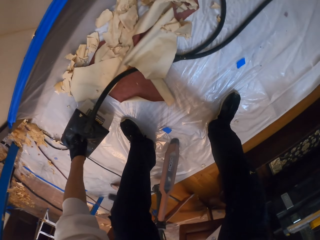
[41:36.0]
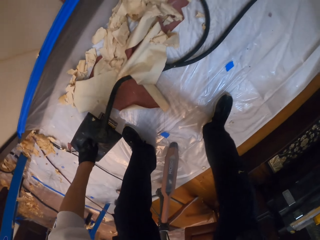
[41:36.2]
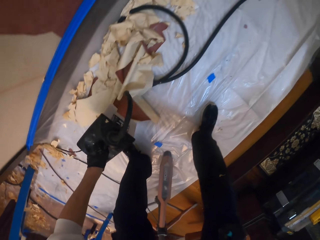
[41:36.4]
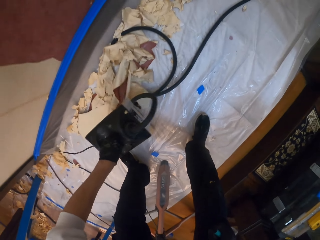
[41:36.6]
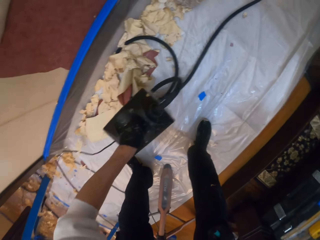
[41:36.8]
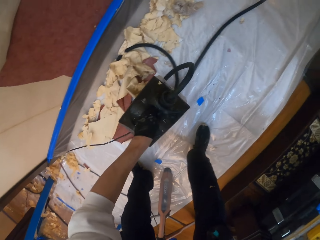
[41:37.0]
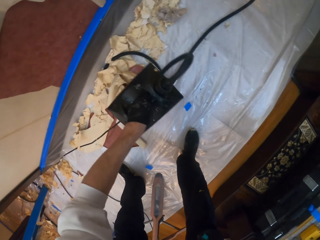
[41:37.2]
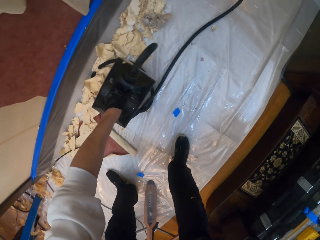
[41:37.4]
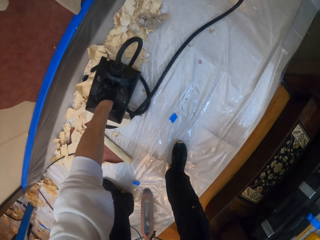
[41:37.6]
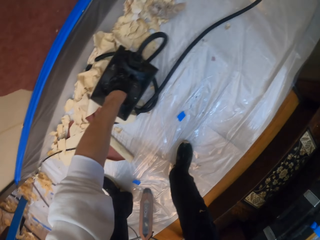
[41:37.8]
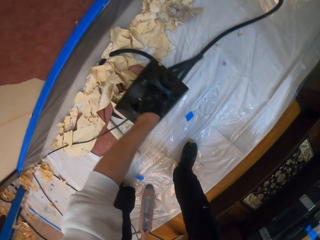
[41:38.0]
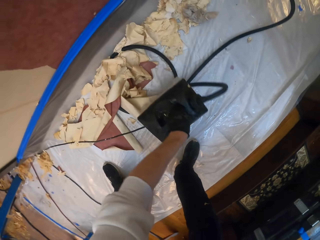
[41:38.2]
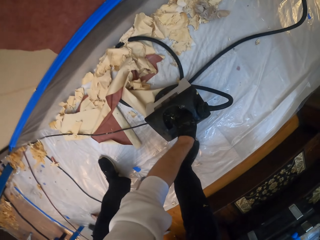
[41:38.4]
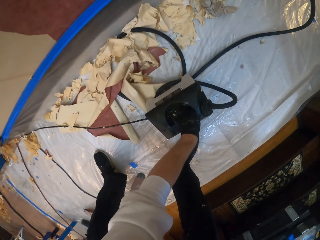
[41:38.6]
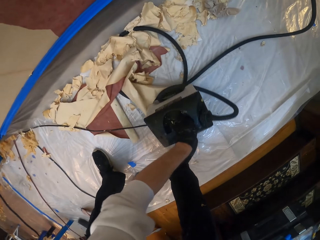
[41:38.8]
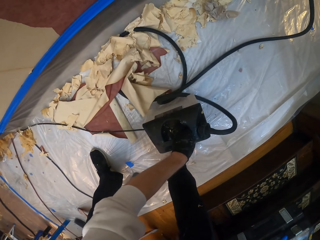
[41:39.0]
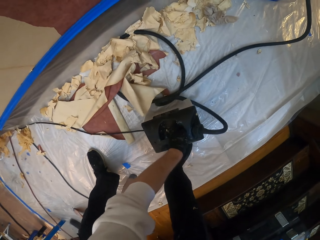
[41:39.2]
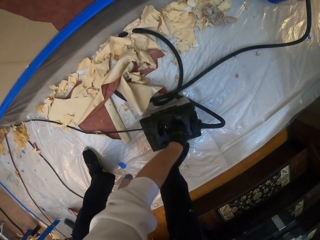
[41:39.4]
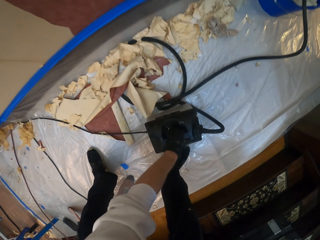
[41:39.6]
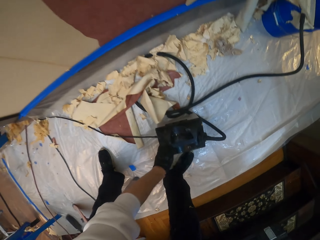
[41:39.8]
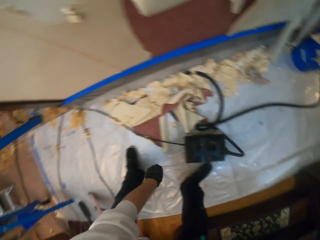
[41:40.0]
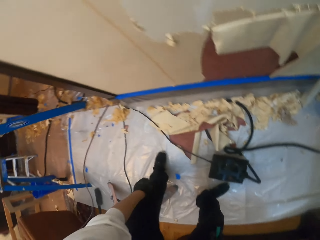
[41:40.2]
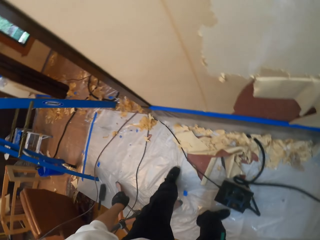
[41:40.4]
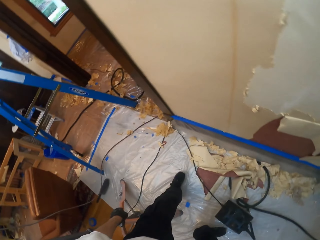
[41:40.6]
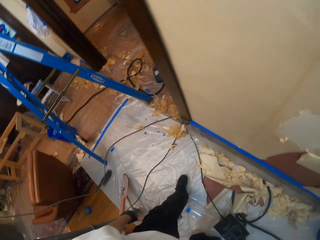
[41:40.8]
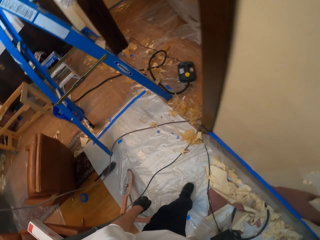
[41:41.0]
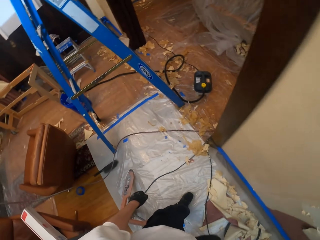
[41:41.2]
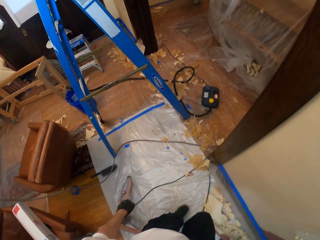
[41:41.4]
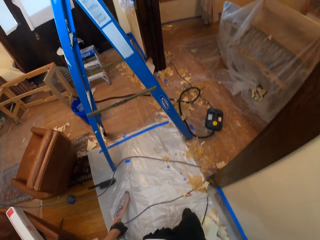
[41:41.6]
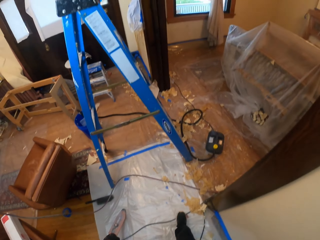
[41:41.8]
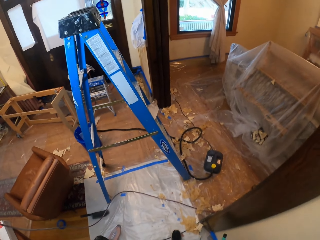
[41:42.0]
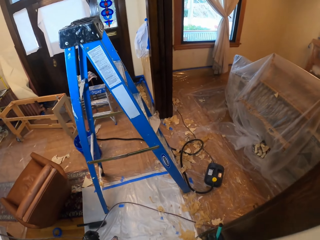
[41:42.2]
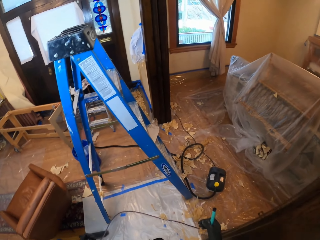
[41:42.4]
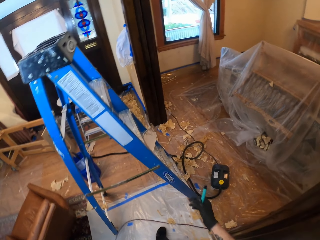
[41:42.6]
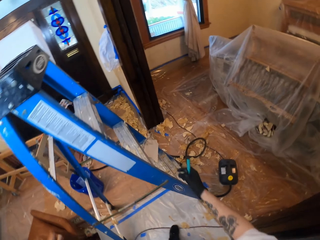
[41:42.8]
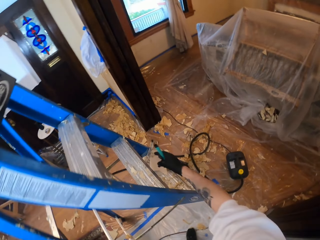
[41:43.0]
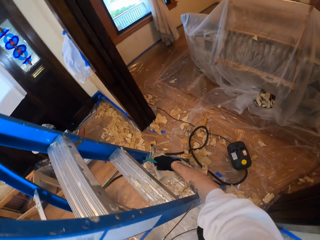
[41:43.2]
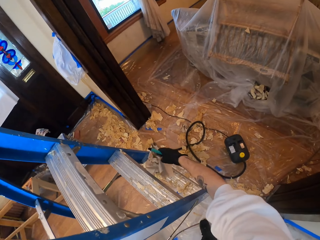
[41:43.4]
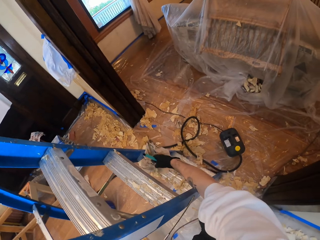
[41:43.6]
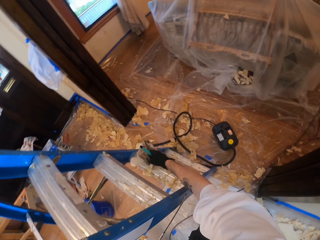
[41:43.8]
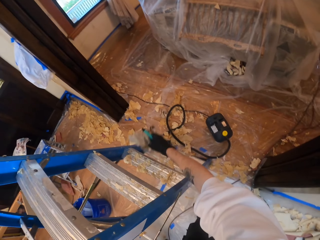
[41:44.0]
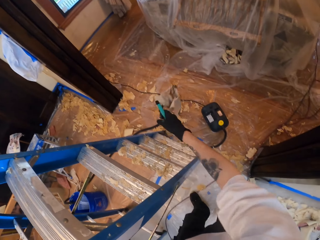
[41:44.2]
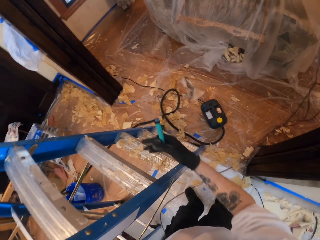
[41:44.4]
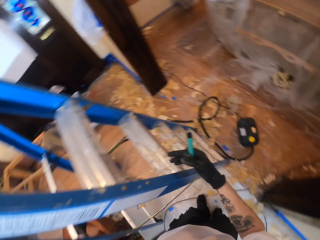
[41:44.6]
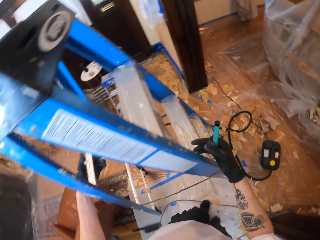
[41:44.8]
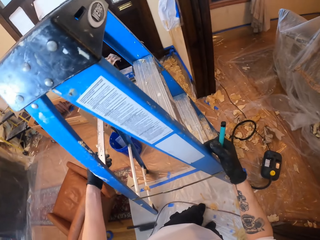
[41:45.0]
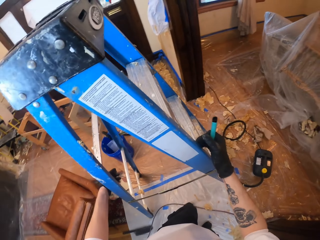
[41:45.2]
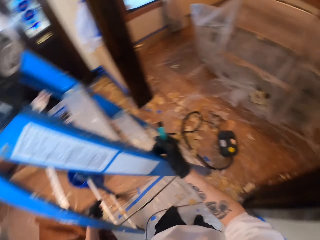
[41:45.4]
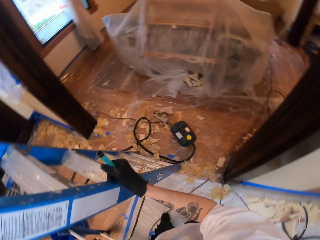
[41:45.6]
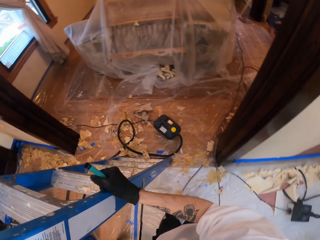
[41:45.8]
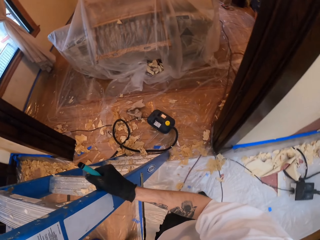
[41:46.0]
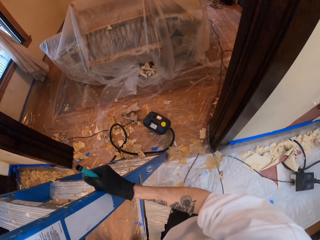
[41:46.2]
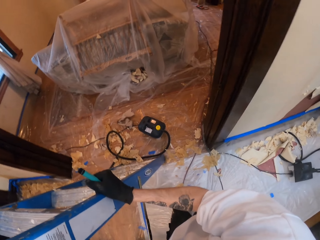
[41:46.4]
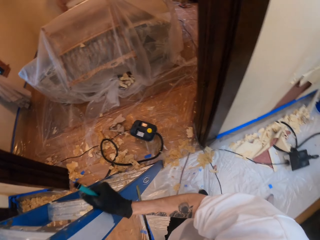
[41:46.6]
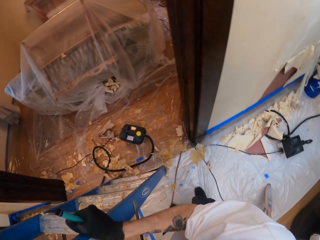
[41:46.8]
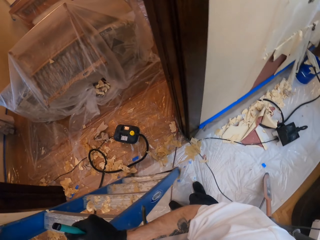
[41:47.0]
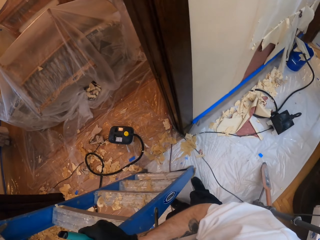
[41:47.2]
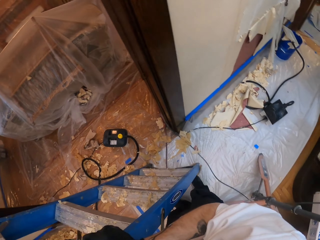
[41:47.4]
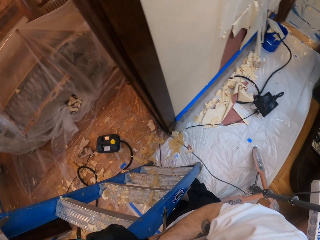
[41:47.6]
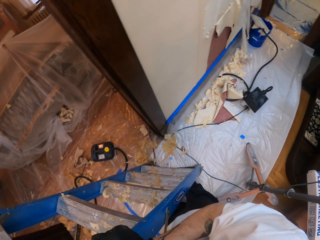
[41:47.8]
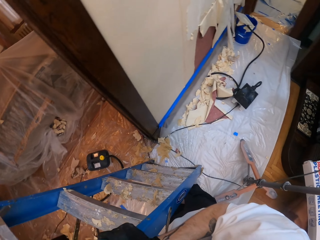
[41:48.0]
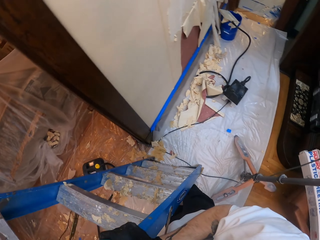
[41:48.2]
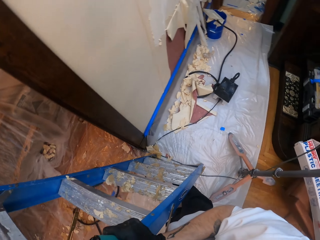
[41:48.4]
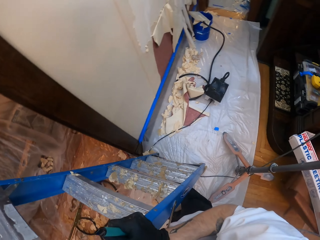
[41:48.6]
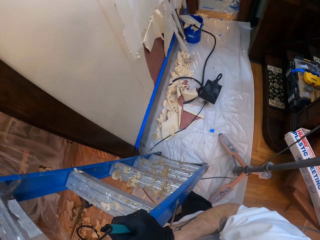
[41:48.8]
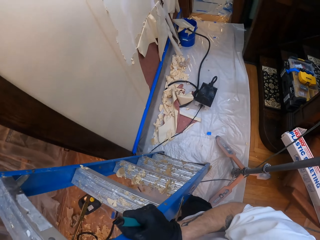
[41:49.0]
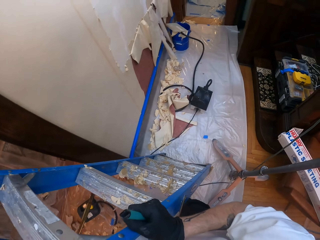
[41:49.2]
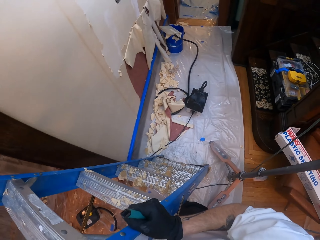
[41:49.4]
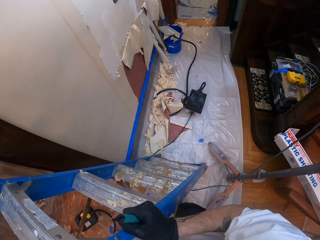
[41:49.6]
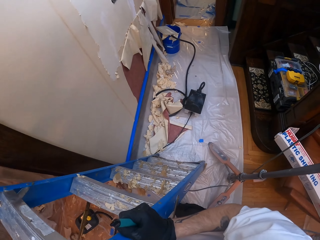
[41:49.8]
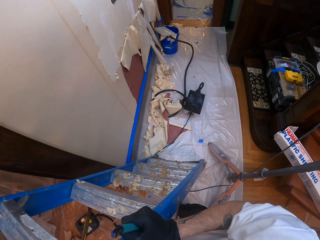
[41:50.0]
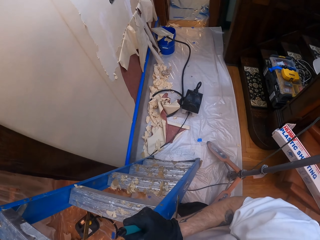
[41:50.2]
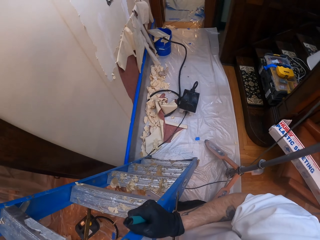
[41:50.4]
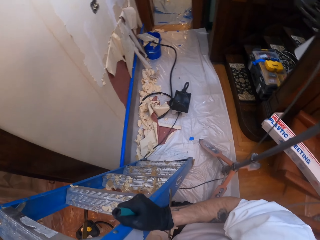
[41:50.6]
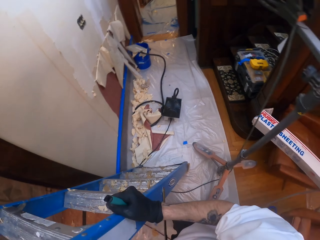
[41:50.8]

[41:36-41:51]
The camera wearer picks up something. They move the wallpaper steamer. They put down something. They pick up a hand towel. They walk around. They drop down the hand towel. They drop a piece of wallpaper from the ladder. They move the ladder with hands.

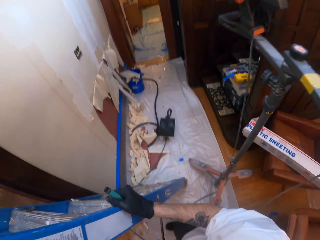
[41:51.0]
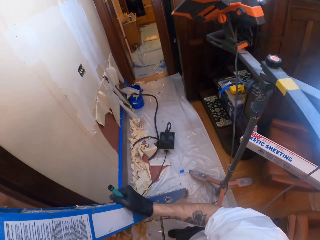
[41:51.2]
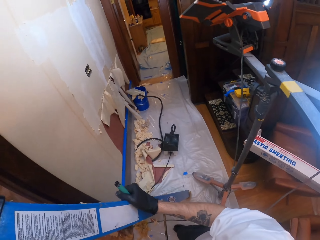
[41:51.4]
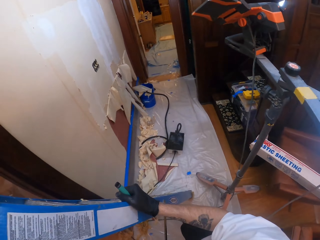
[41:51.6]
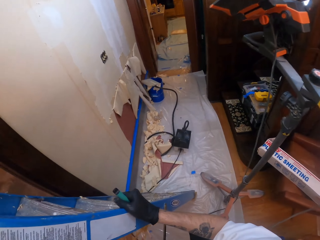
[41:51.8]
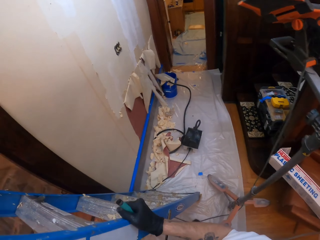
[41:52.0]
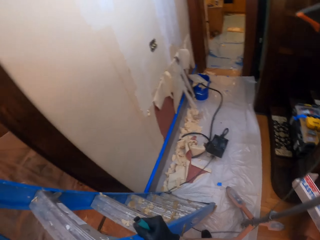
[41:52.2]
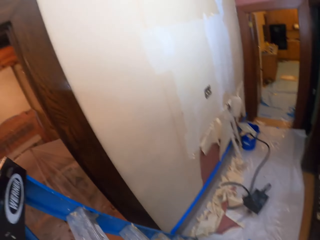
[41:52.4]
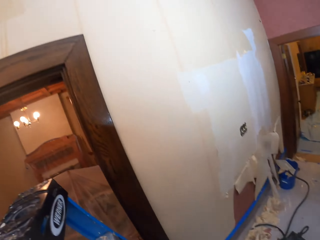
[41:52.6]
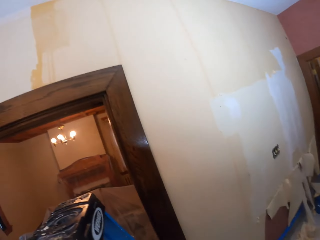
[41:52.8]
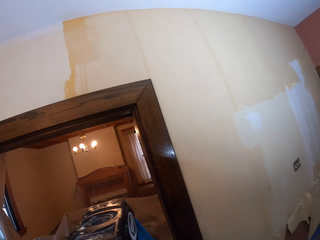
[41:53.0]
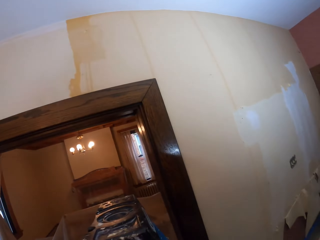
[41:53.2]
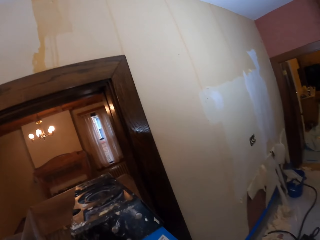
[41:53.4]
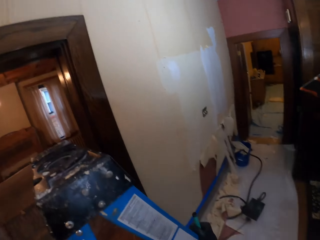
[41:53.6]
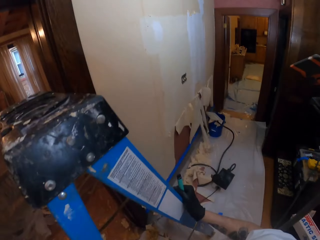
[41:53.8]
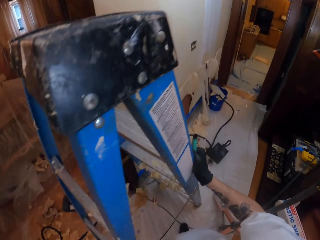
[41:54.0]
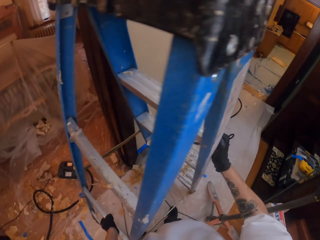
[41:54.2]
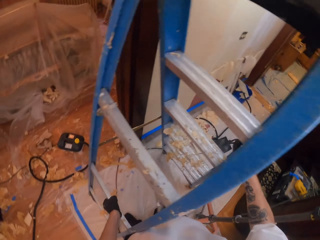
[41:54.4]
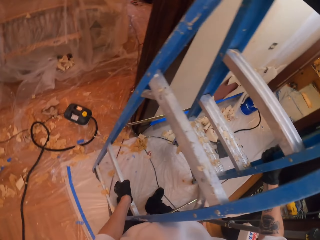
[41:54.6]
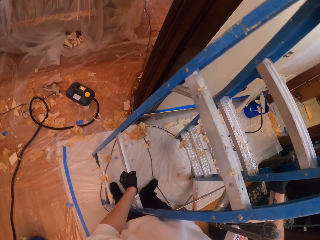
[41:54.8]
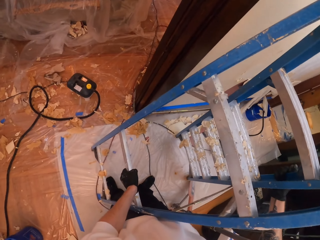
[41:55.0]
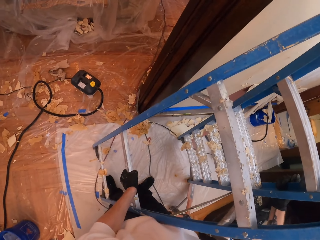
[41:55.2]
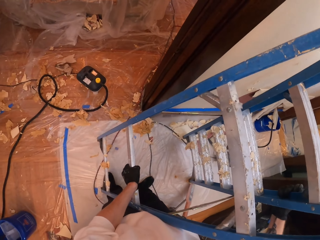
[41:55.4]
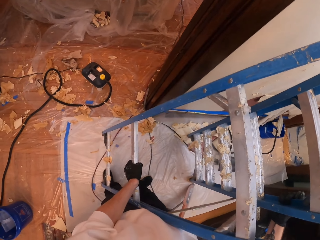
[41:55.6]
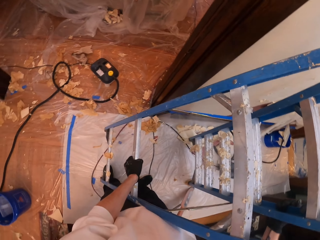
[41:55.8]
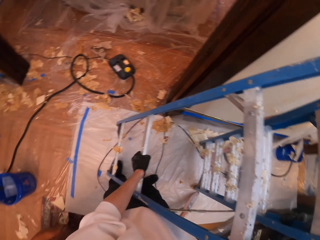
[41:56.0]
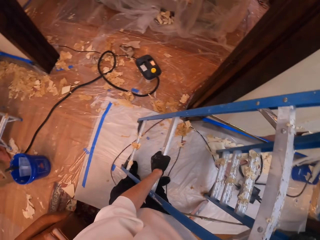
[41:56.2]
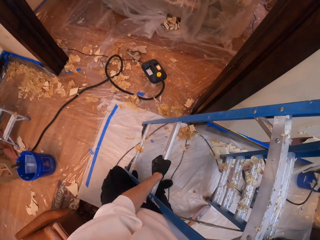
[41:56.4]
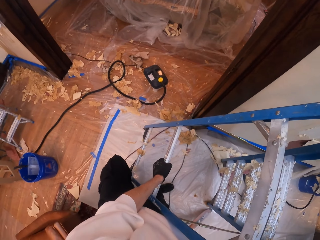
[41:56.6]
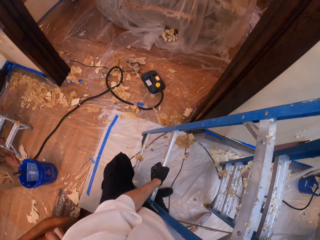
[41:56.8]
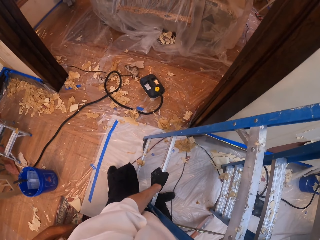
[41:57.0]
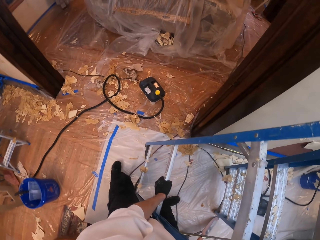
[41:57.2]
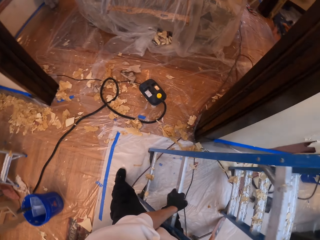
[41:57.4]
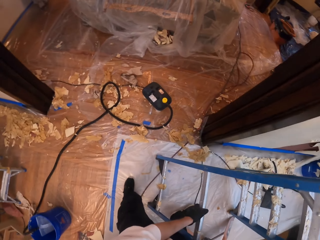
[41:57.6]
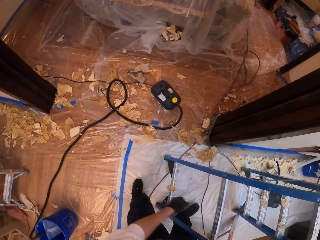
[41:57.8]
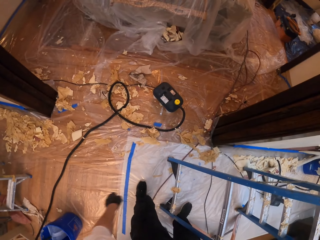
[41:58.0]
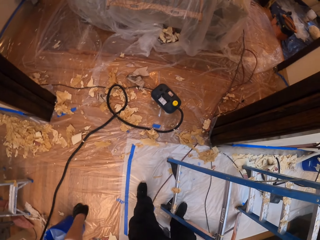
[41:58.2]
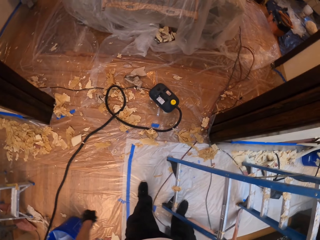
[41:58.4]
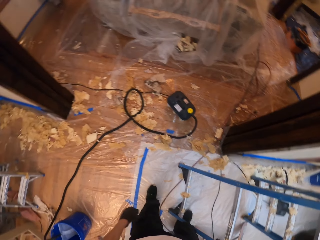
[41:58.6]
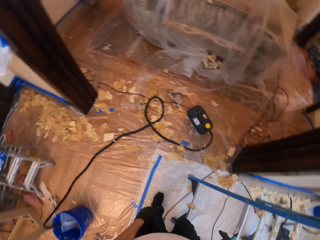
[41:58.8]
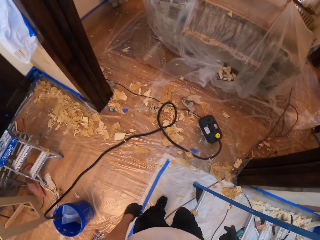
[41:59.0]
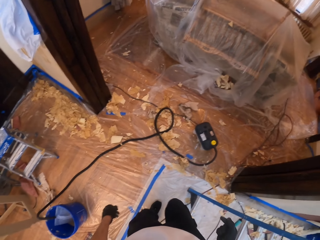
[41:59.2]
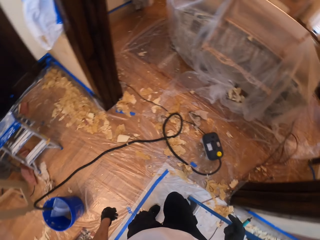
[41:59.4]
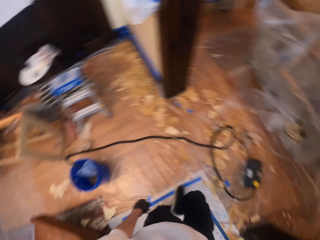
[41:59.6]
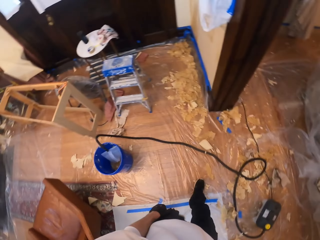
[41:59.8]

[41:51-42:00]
The camera wearer looks at the wall. They move a ladder with hands.
